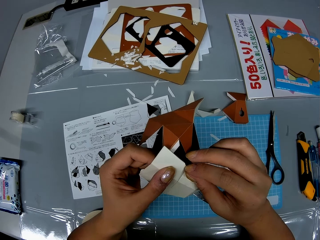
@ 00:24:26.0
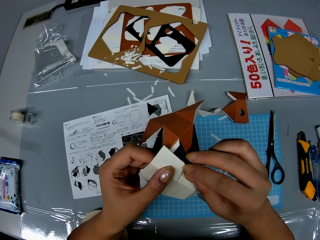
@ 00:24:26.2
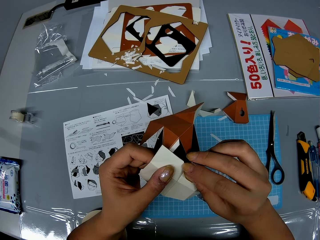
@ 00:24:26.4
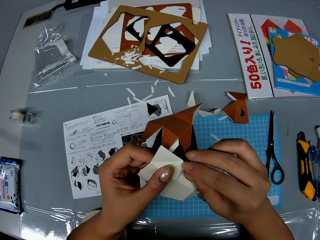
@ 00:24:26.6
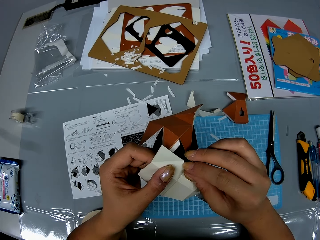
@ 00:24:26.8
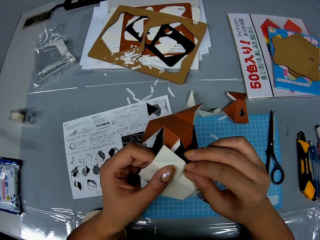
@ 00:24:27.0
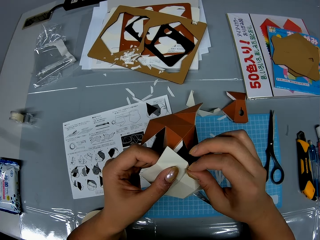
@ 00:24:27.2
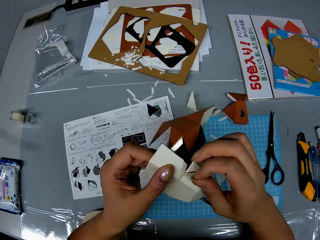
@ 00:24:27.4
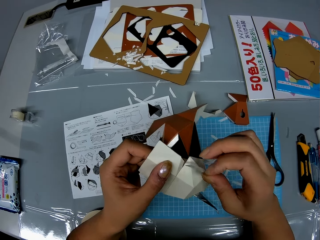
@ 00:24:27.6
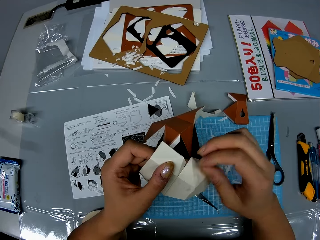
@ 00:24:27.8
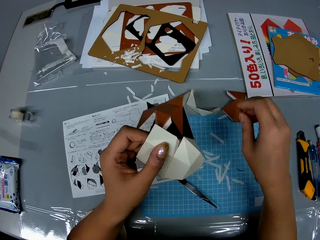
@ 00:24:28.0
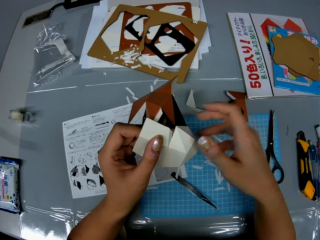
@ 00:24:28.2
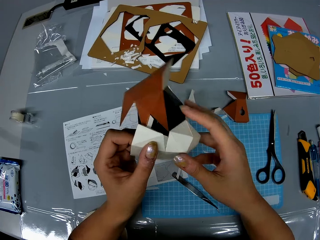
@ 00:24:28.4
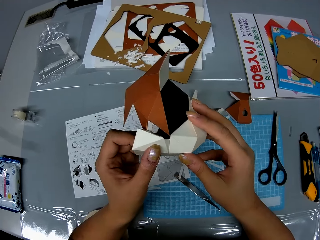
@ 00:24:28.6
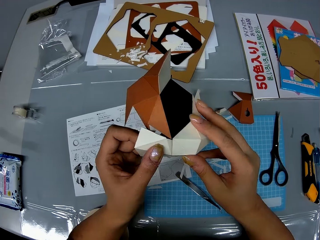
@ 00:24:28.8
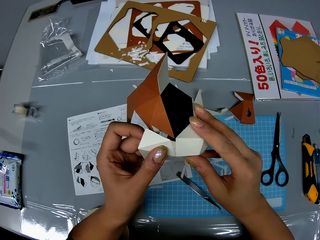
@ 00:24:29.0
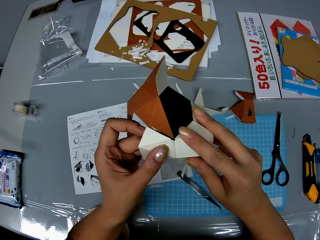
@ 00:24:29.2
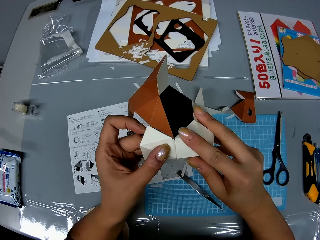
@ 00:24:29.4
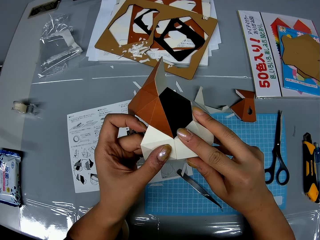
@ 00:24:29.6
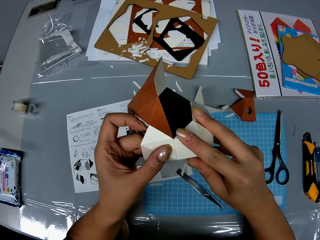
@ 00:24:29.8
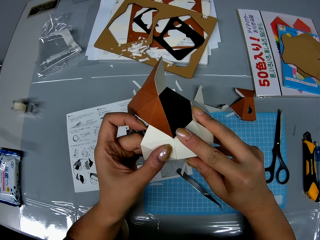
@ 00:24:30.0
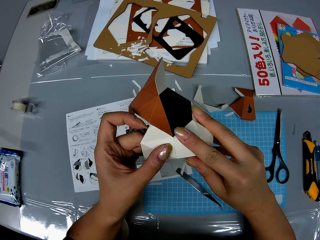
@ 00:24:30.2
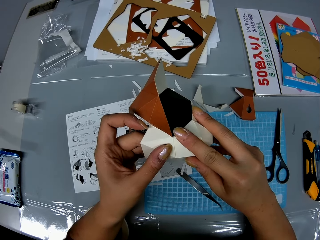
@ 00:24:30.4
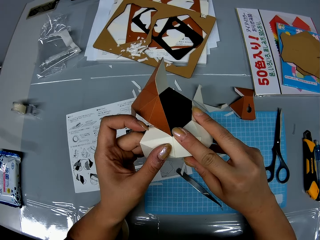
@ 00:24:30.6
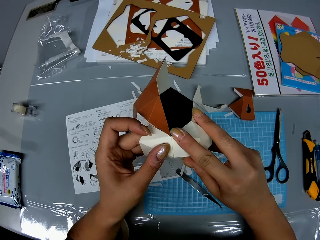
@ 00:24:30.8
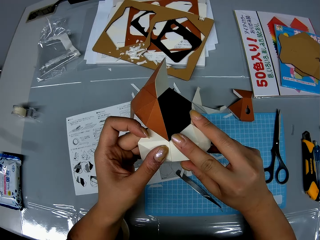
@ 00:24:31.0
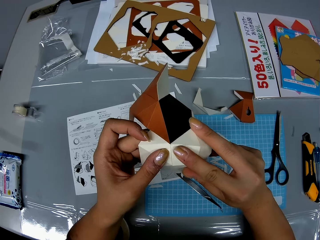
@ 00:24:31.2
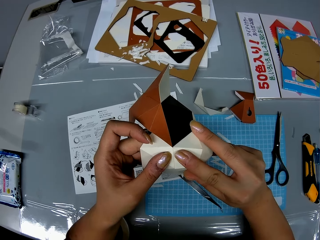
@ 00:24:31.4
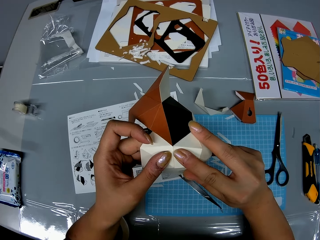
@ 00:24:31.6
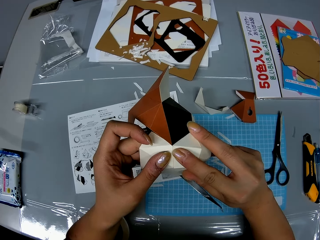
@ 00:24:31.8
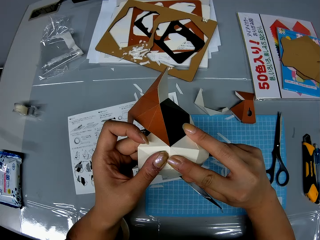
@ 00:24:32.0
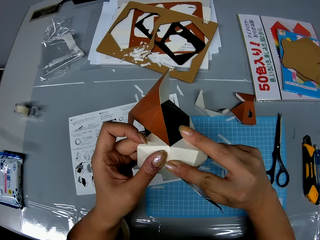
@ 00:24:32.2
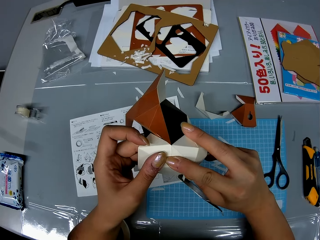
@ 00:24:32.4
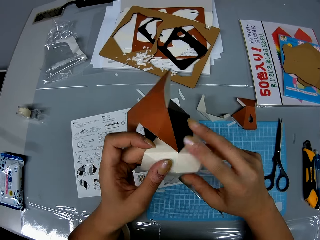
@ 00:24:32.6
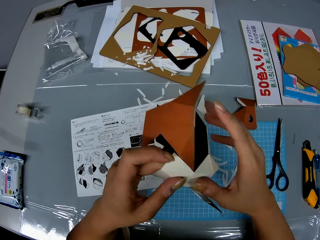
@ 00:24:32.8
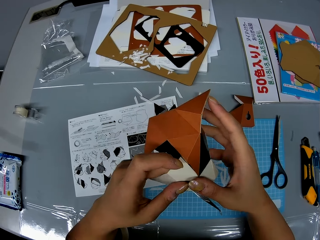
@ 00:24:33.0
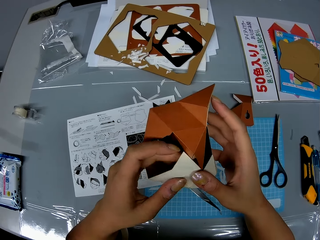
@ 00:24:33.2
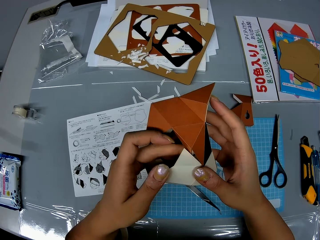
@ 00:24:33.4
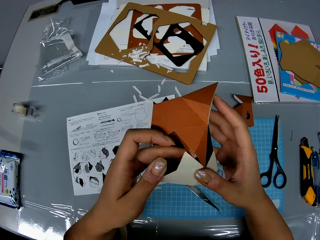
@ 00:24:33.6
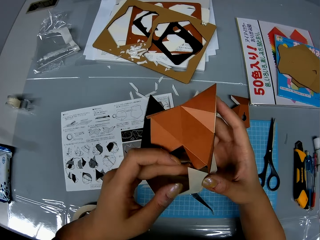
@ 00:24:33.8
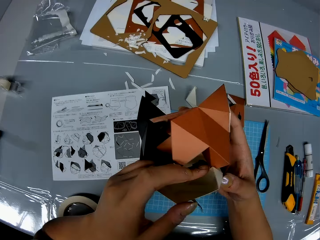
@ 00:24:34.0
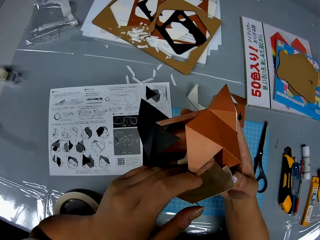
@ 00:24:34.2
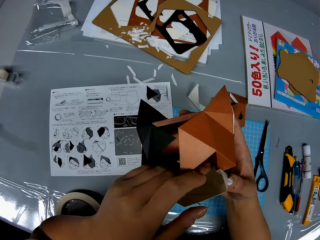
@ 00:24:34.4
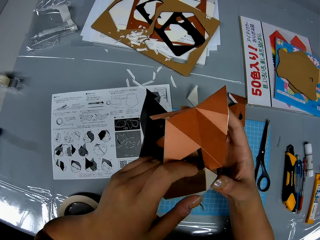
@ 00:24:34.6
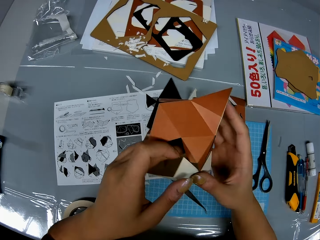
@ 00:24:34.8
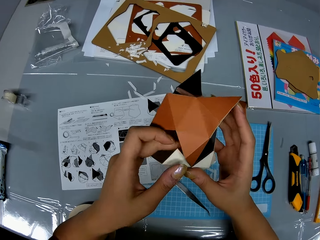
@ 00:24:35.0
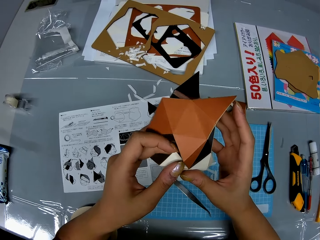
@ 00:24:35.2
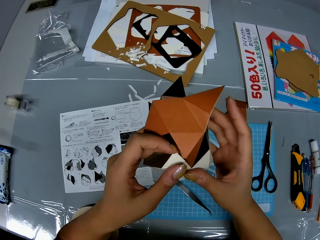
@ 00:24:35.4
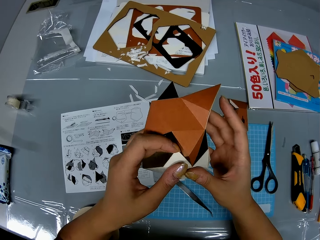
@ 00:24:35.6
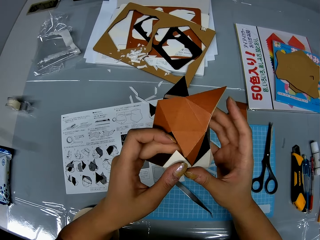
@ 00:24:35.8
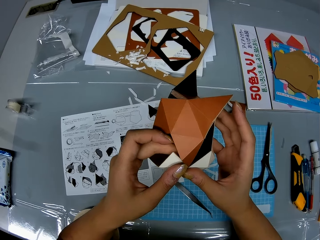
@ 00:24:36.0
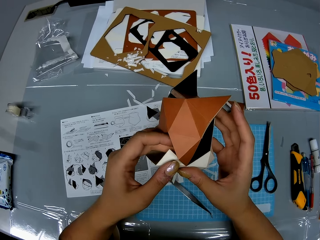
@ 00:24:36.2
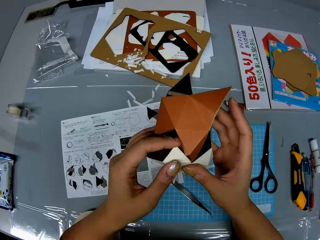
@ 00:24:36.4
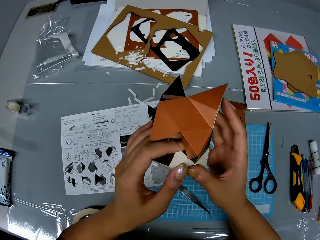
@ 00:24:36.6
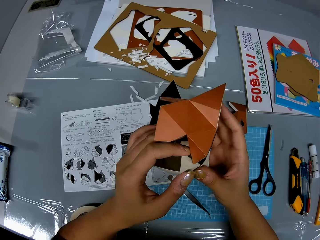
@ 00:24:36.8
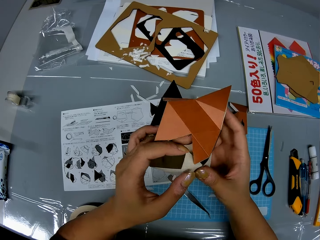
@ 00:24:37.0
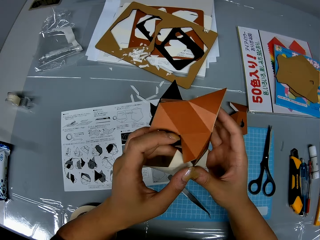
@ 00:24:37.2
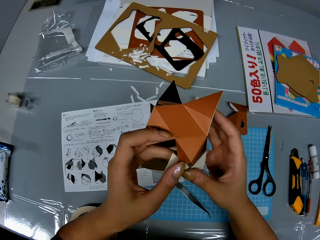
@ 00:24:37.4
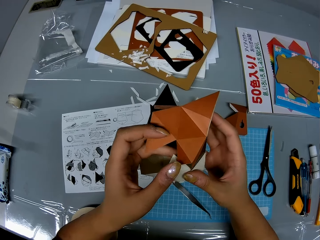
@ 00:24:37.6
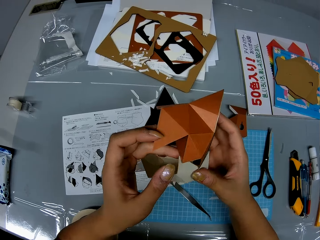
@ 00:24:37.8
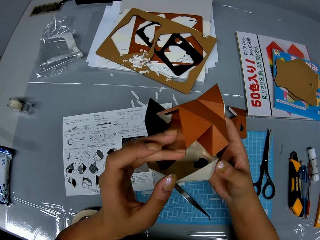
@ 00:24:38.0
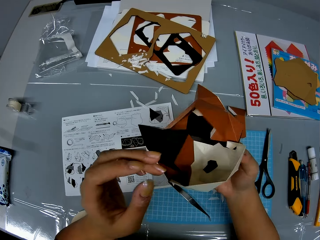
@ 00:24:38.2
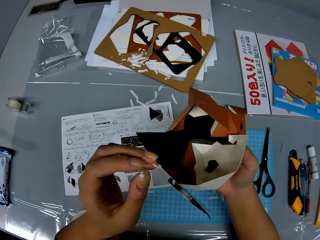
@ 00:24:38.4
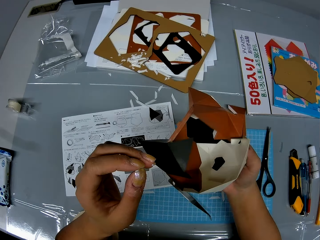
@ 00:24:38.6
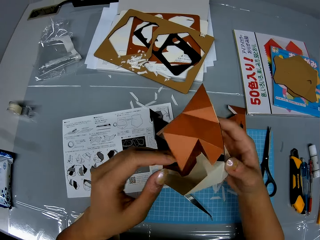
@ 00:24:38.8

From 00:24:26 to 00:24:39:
The camera wearer removes a piece of adhesive tape from the white paper craft with her left hand. She attaches the white paper and the paper craft with her hands. She inspects the paper crafts with her hands.

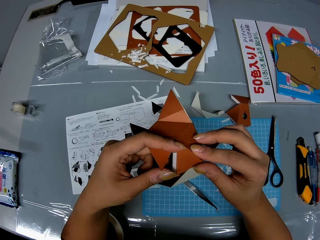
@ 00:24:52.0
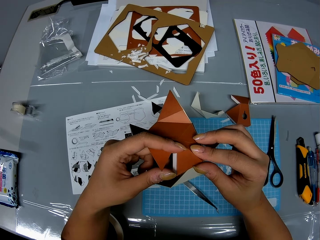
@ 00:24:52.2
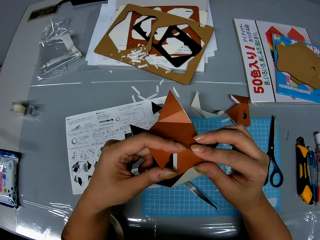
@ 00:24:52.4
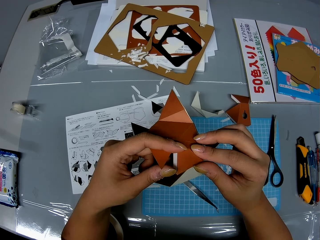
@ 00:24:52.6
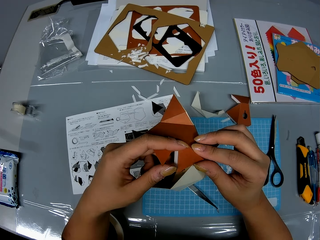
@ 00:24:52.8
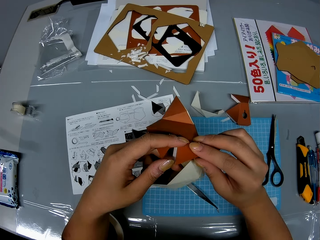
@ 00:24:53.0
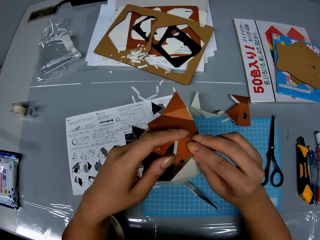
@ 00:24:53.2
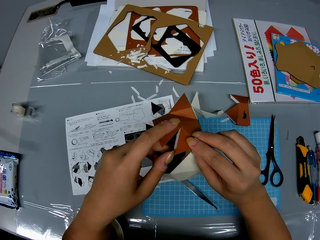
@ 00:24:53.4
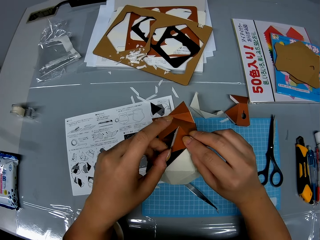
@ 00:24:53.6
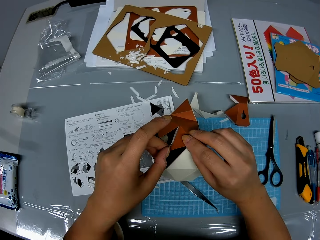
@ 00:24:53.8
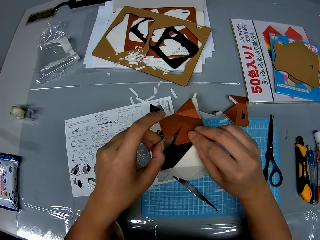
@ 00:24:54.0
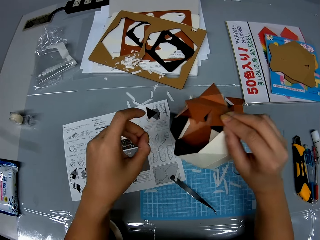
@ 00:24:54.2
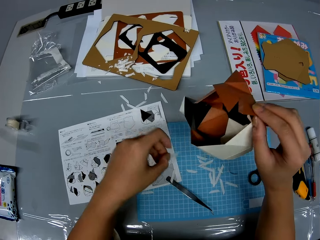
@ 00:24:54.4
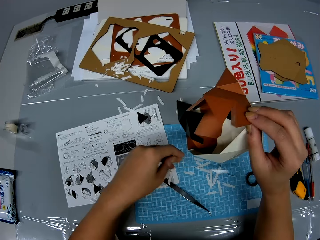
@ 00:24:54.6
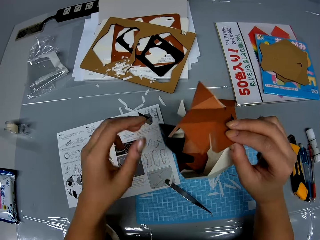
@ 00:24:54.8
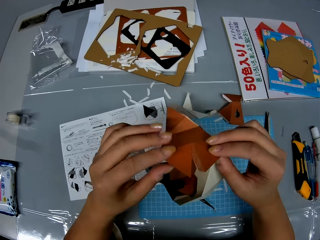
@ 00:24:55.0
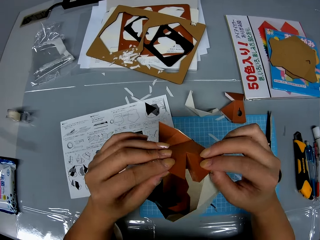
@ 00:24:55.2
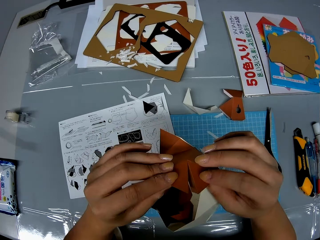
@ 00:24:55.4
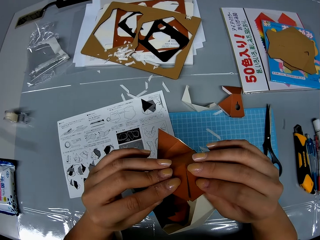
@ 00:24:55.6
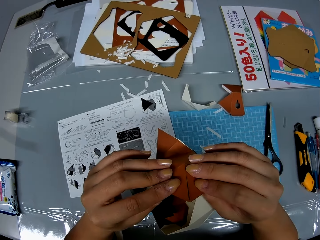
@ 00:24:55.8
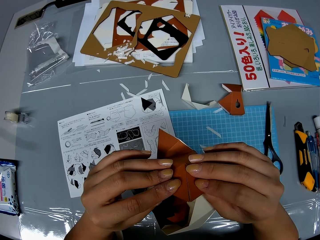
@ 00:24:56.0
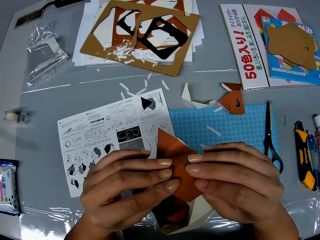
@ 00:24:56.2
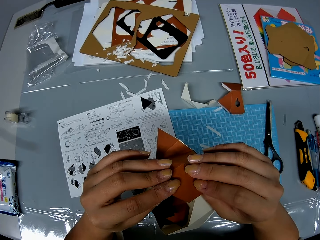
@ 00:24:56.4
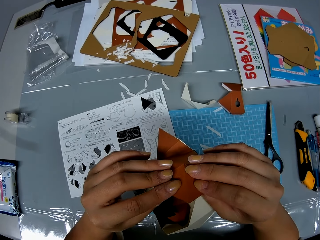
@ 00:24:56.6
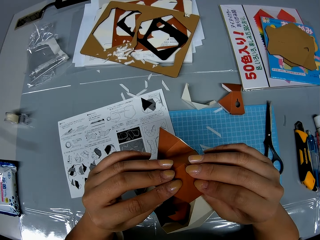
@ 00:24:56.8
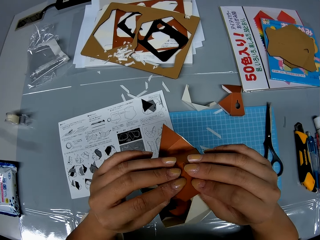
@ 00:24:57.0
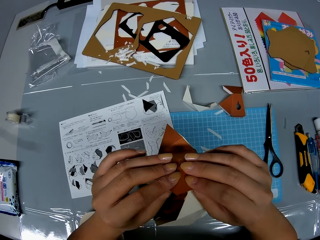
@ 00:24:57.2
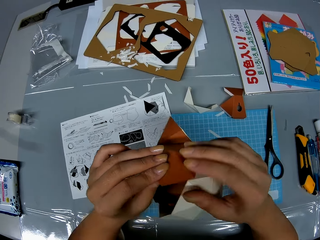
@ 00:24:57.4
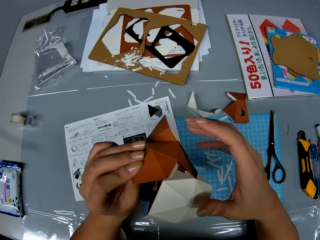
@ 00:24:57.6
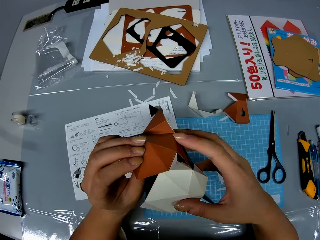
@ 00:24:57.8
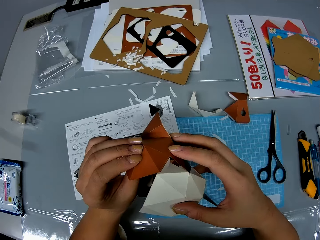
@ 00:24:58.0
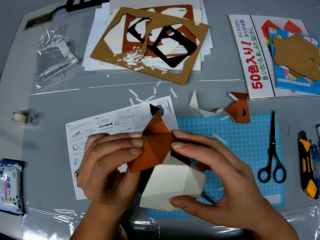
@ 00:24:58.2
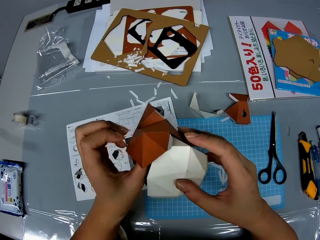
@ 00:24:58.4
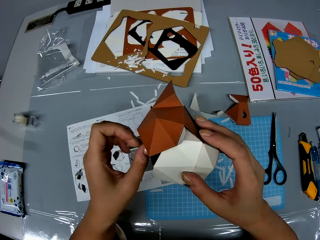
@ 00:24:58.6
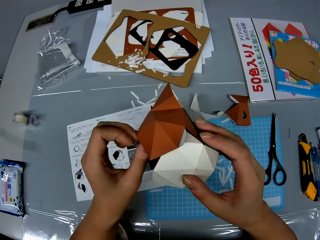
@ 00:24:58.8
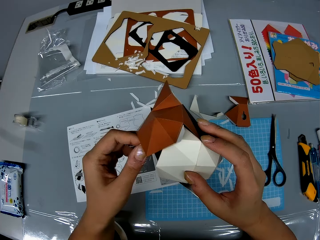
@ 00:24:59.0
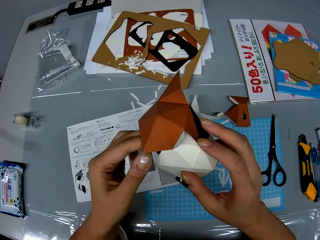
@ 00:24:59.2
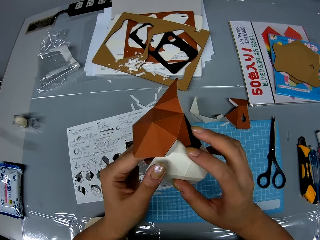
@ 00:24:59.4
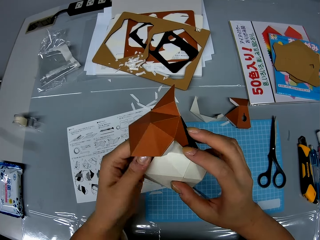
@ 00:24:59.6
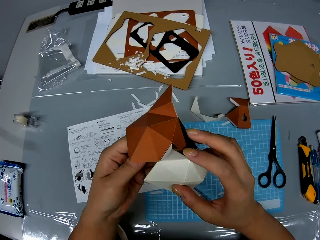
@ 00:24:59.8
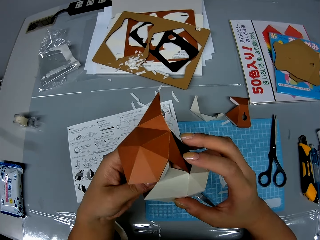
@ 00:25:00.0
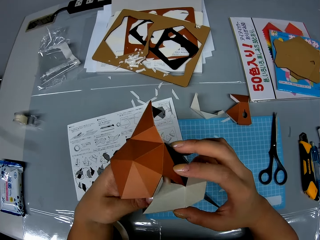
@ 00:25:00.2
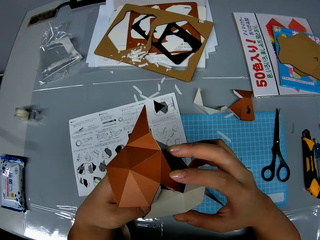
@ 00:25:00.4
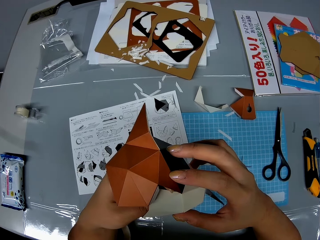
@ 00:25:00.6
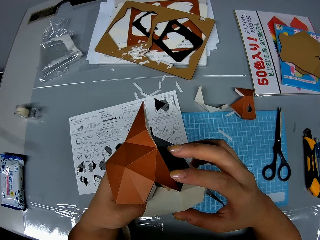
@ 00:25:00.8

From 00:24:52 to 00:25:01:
The camera wearer removes a piece of adhesive tape from the white paper craft with her left hand. She attaches the white paper and the paper craft with her hands. She inspects the paper crafts with her hands.
